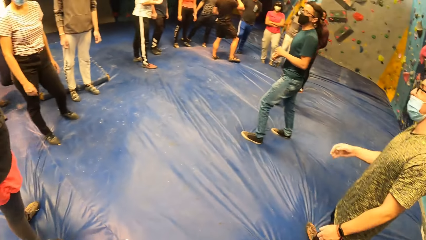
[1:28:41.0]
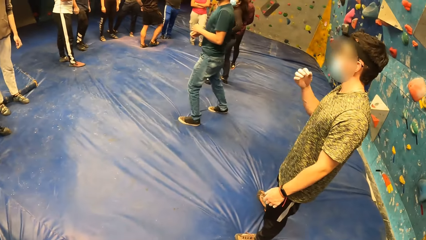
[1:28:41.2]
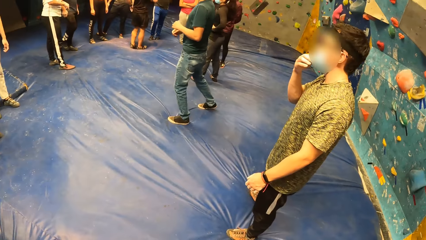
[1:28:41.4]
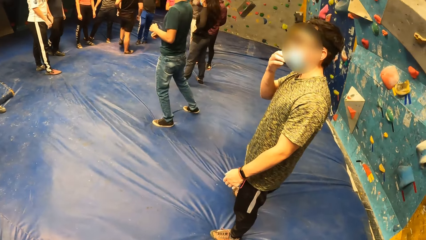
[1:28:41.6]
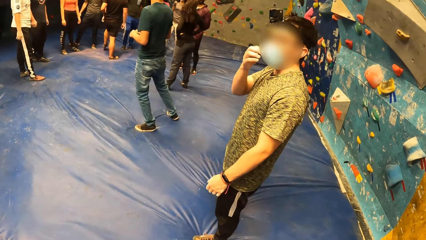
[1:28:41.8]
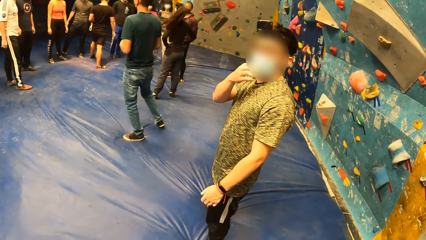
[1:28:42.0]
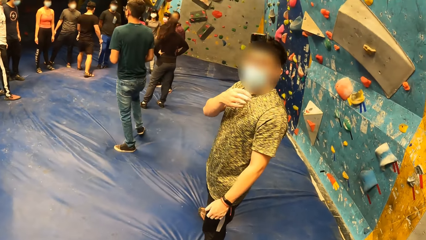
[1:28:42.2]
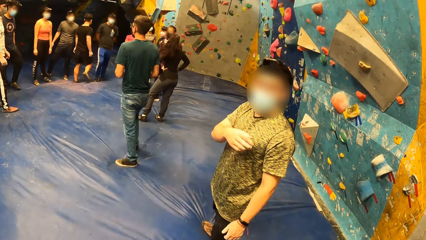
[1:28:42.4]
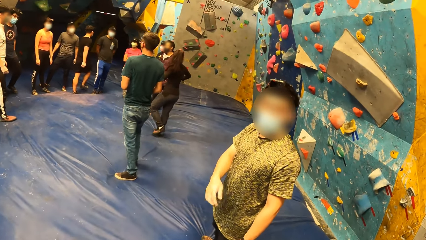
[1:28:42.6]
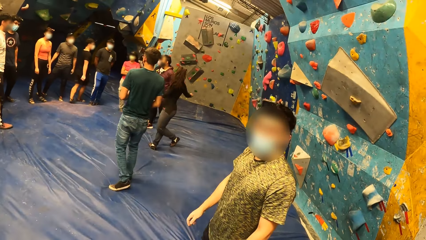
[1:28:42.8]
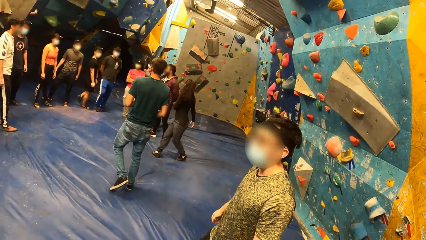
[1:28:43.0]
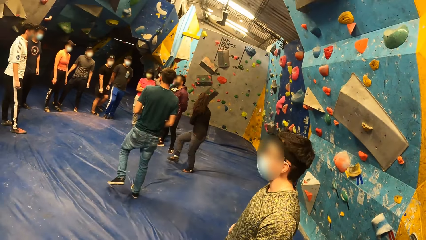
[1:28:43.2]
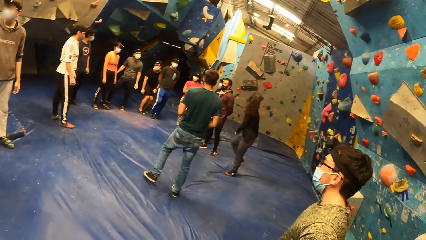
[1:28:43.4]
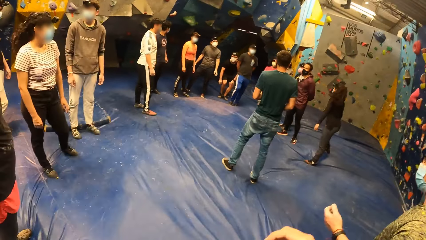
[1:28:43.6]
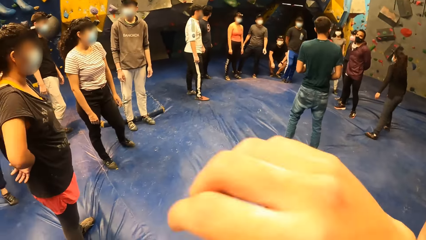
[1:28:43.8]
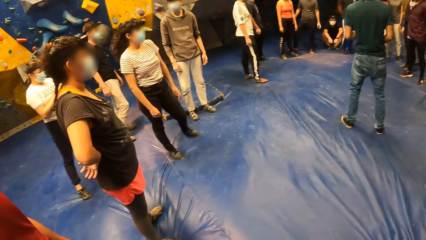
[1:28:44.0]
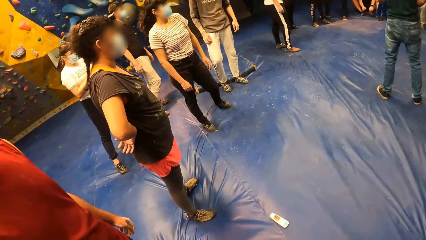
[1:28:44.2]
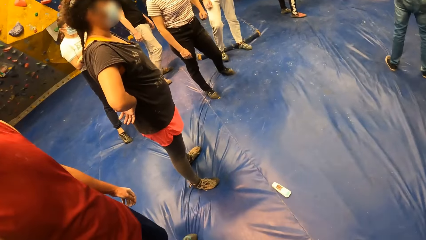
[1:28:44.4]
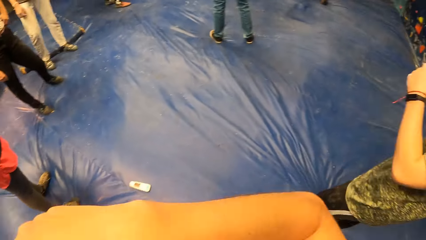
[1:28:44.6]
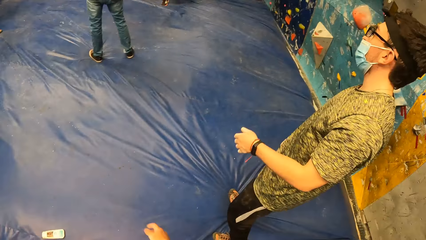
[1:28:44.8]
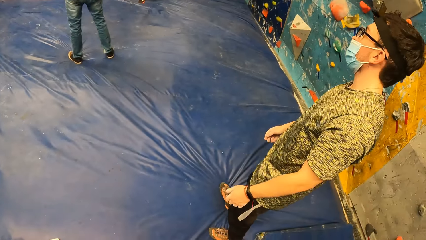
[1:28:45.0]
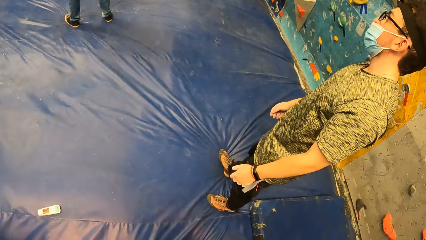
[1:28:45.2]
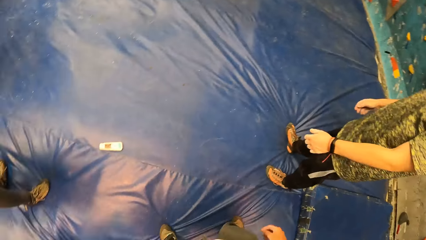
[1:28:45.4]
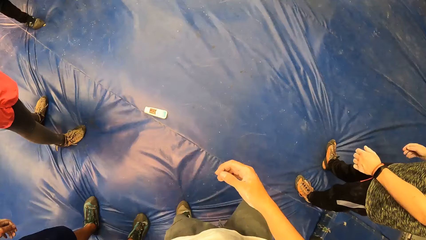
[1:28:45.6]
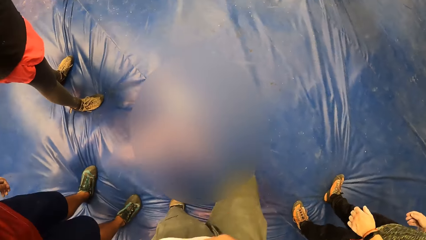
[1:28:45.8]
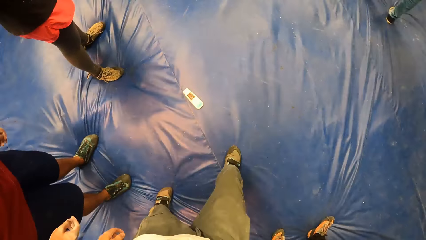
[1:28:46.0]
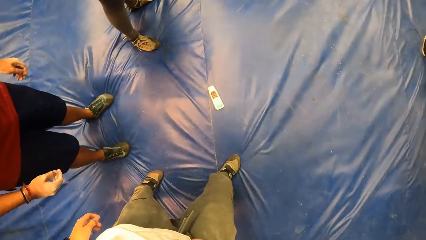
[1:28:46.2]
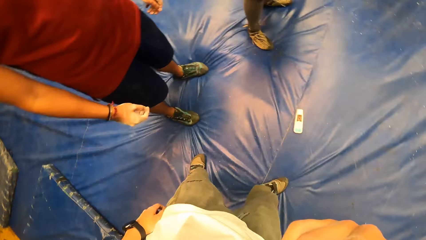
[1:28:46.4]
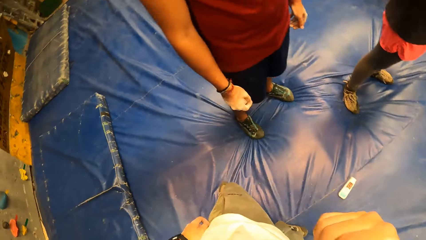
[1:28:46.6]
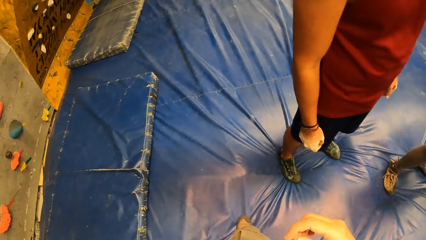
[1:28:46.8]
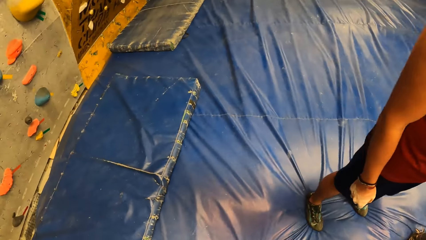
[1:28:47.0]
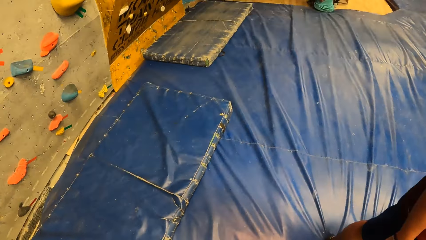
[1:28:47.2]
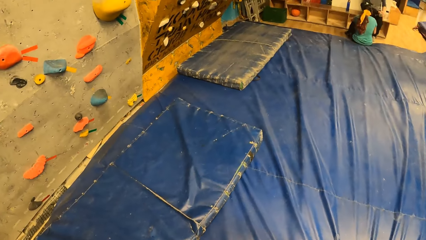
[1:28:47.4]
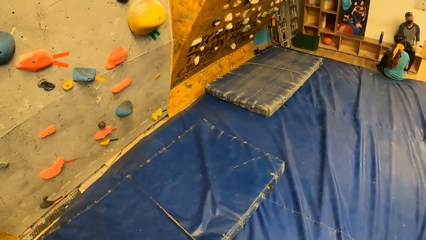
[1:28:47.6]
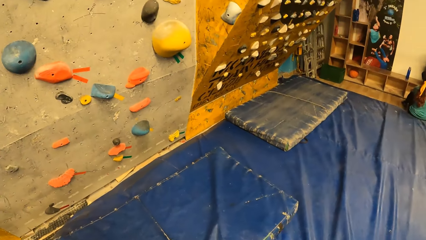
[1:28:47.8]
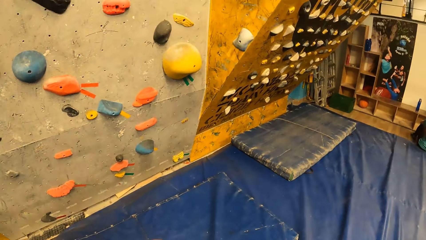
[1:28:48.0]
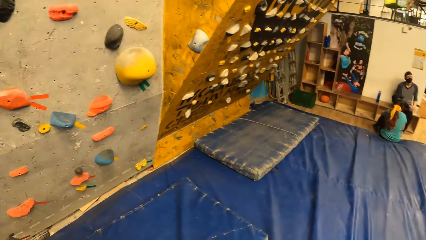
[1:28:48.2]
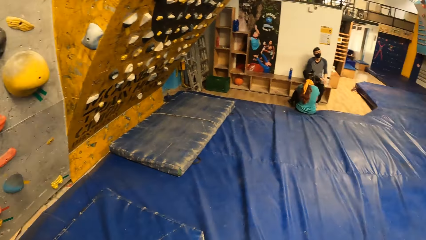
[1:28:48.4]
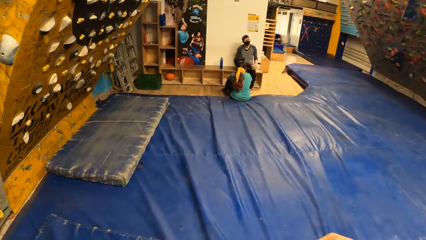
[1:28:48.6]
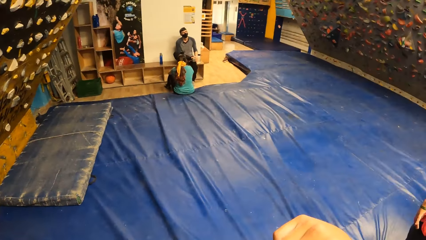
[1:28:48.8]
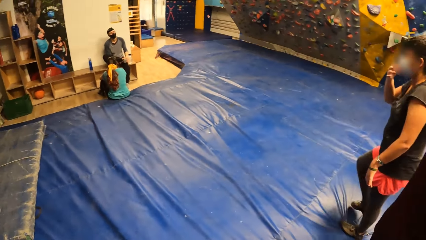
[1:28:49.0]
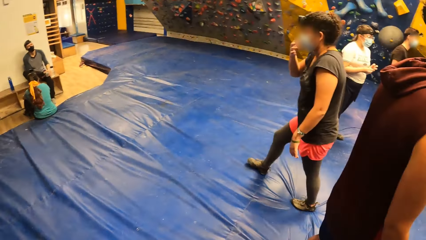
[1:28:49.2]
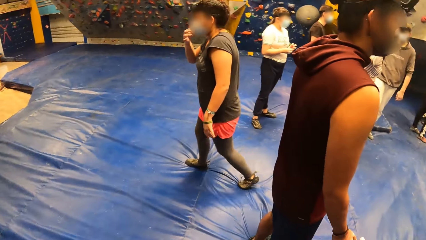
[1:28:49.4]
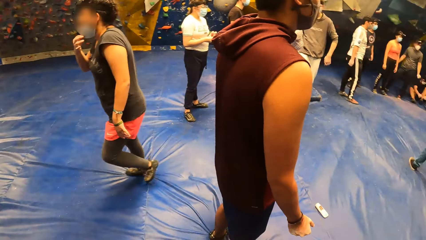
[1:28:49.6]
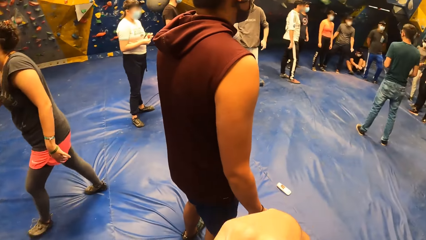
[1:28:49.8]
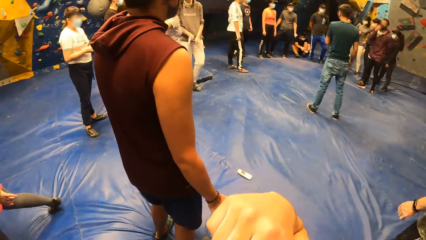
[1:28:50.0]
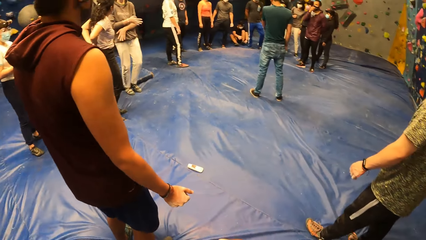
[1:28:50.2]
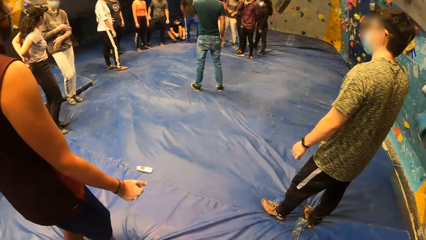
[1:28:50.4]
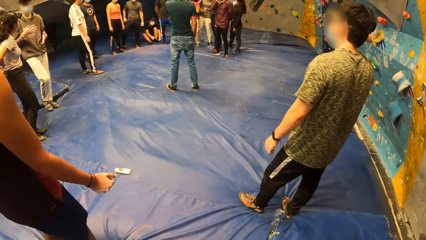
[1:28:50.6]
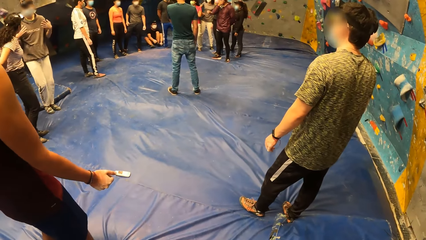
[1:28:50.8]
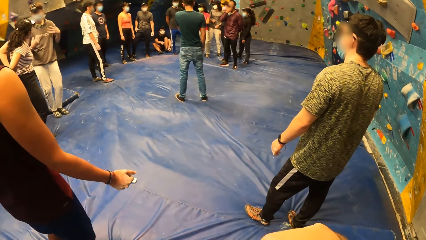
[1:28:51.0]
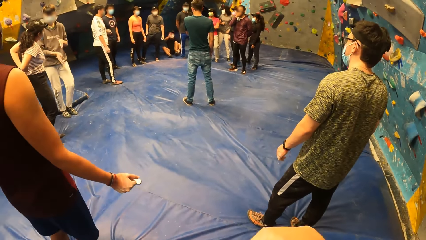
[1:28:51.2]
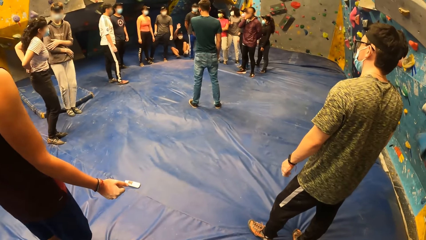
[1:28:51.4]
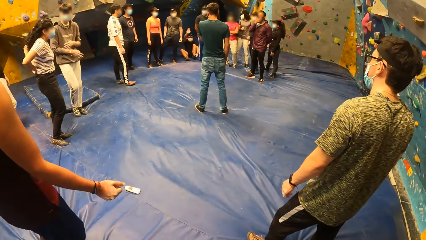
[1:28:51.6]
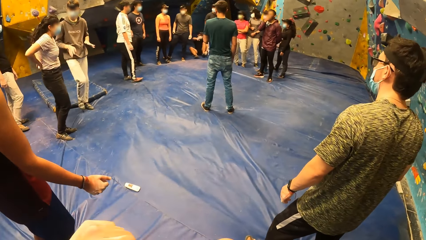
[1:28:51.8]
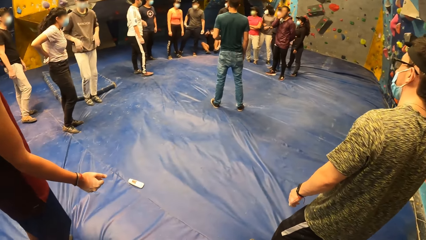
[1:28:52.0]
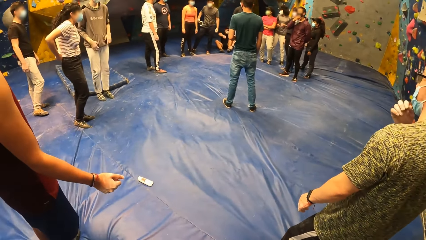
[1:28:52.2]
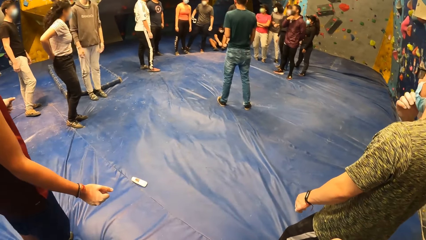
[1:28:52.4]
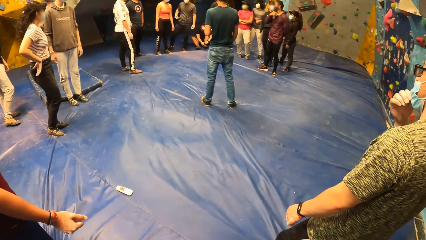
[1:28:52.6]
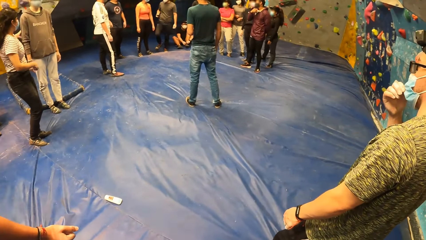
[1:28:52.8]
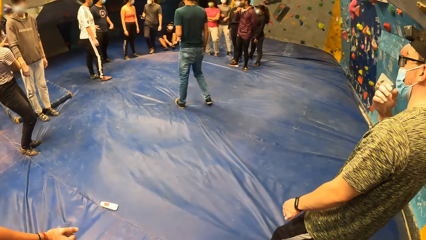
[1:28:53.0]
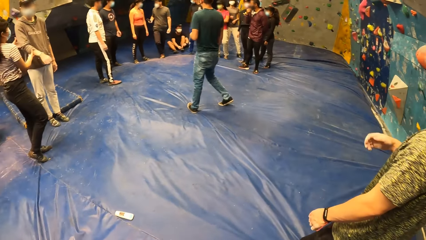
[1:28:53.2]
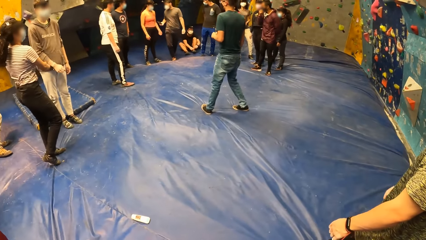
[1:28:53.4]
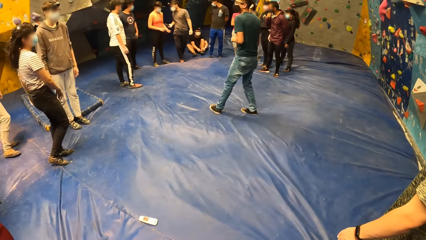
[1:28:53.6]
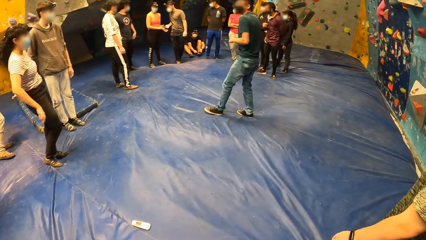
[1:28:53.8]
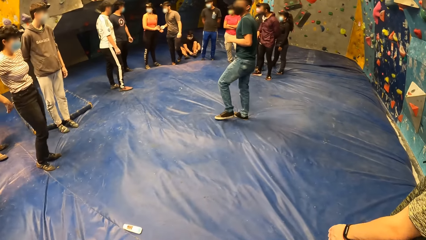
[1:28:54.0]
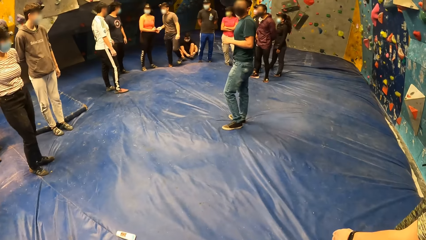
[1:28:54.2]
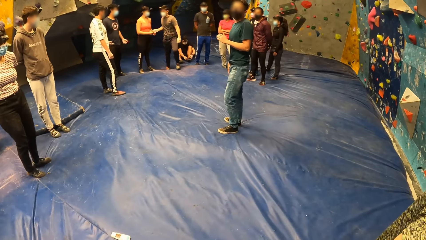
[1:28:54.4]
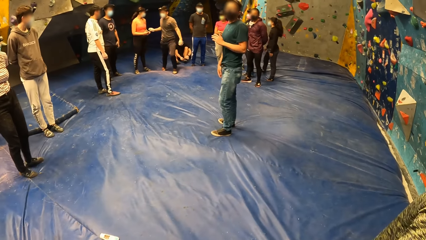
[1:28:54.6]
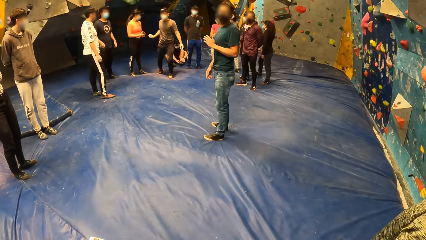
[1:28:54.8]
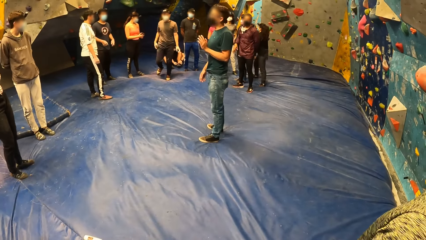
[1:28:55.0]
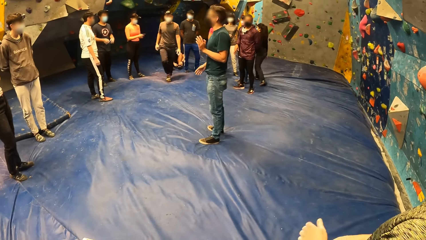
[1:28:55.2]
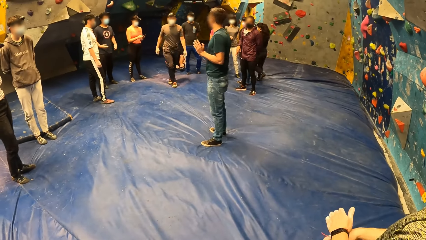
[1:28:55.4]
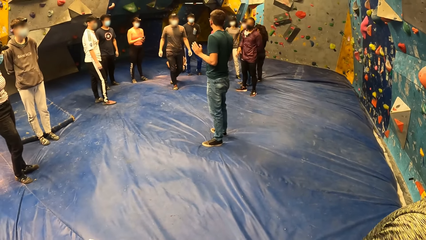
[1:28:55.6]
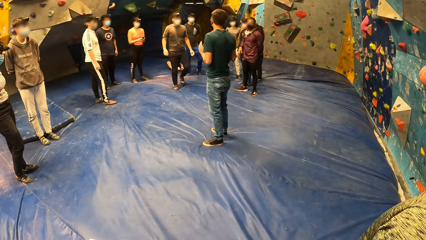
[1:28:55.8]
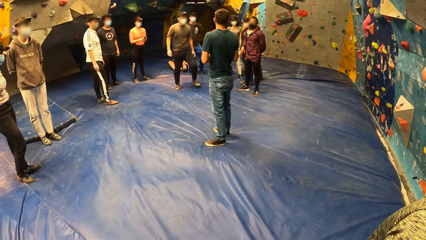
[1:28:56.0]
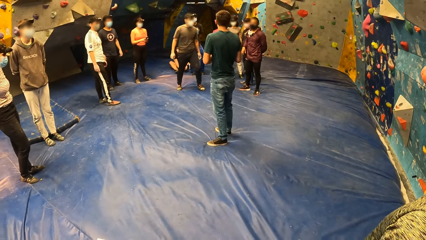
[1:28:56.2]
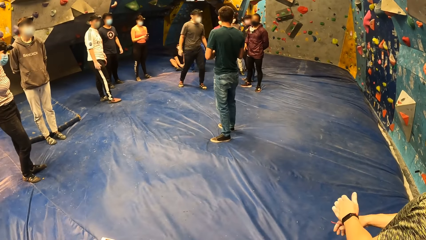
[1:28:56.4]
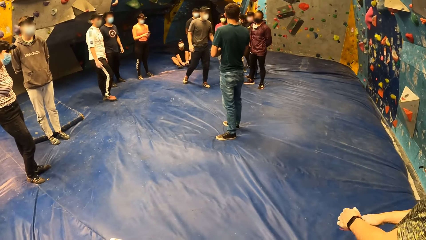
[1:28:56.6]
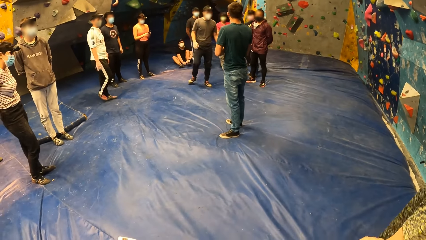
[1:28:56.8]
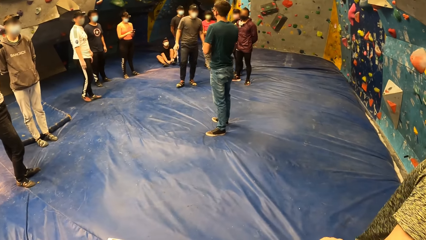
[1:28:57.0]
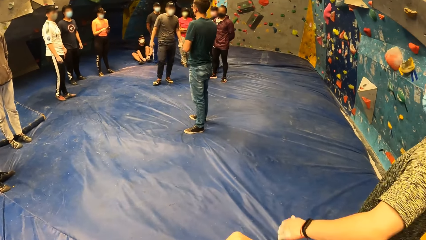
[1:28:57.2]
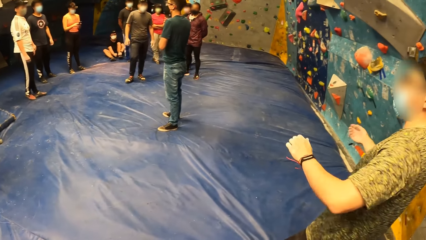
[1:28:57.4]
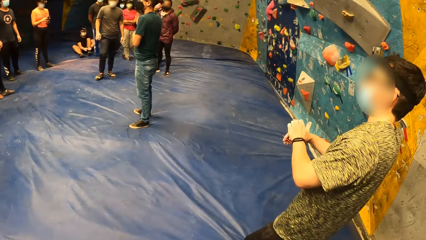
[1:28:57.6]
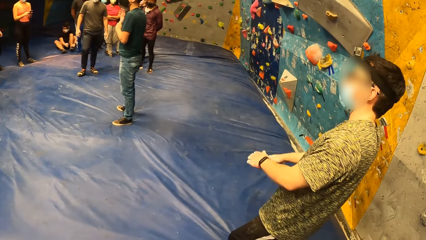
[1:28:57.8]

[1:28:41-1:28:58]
The man touches the nose mask on his face with his right hand. The camera wearer raises his right hand to his face and lowers his right hand from his face. He raises his right hand to his face and lowers his right hand from his face. He looks at the boulder wall. The man adjusts the nose mask on his face with his right hand. A person touches another person. A third person ties shoe laces. The second person scrolls the phone.
